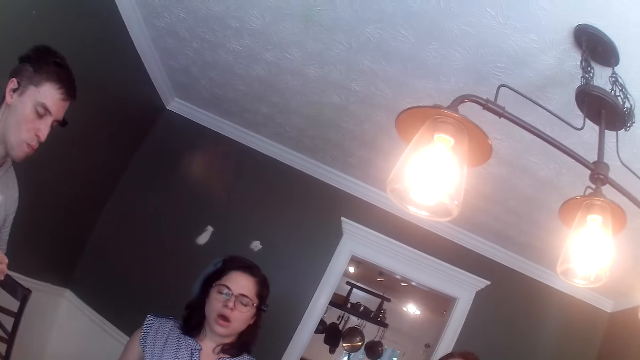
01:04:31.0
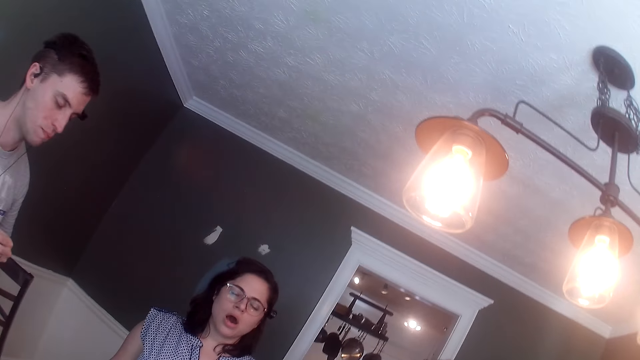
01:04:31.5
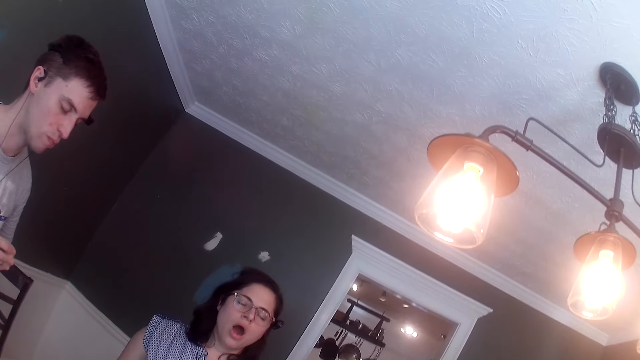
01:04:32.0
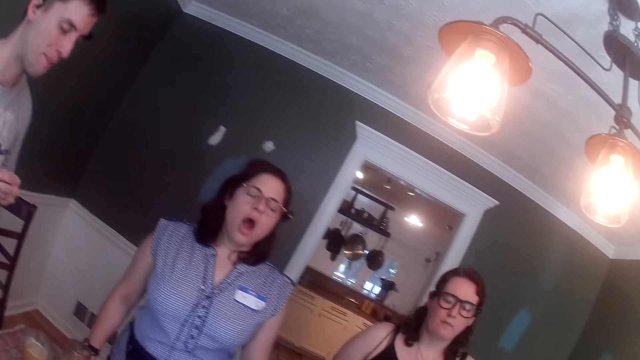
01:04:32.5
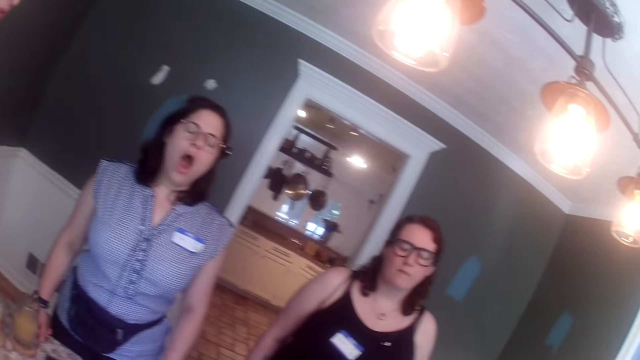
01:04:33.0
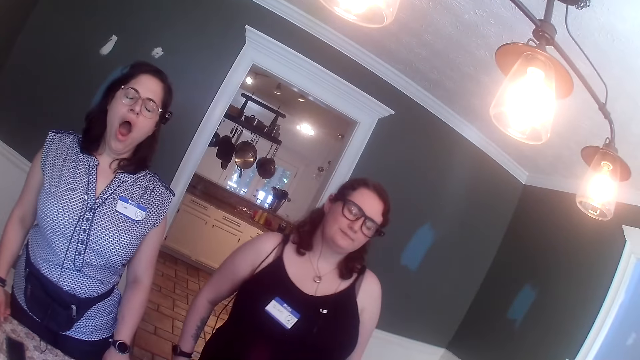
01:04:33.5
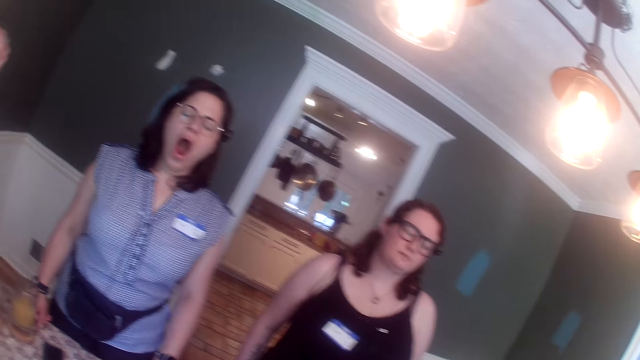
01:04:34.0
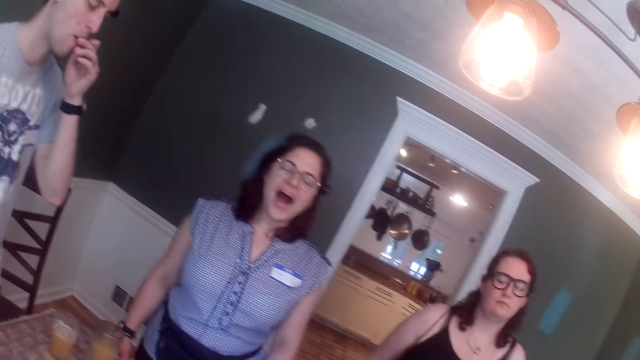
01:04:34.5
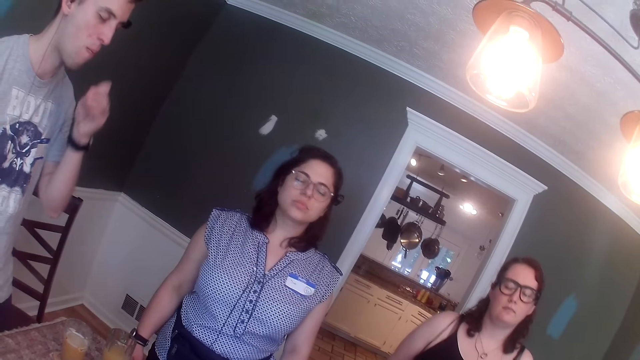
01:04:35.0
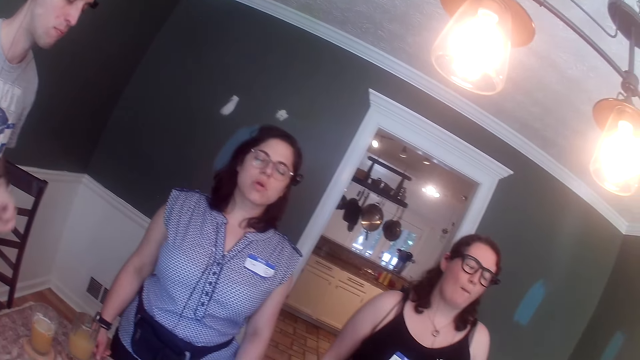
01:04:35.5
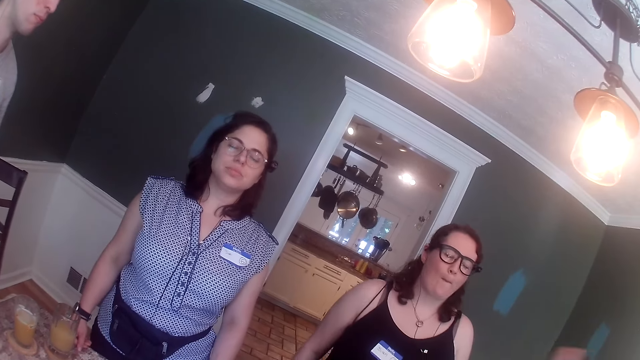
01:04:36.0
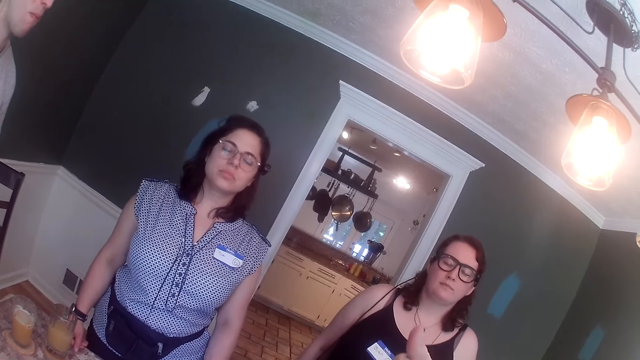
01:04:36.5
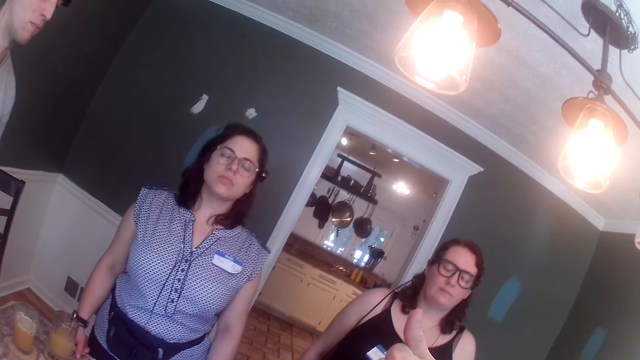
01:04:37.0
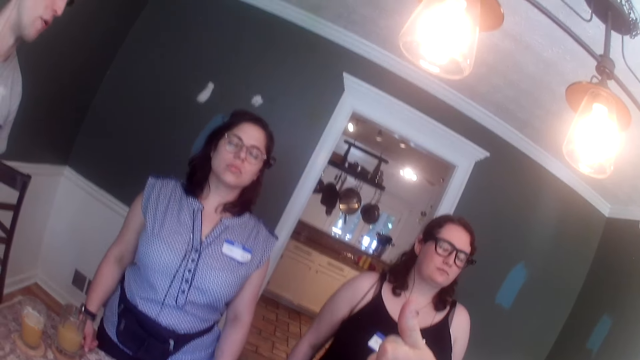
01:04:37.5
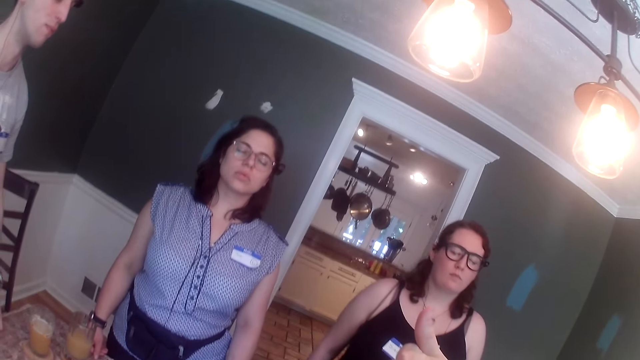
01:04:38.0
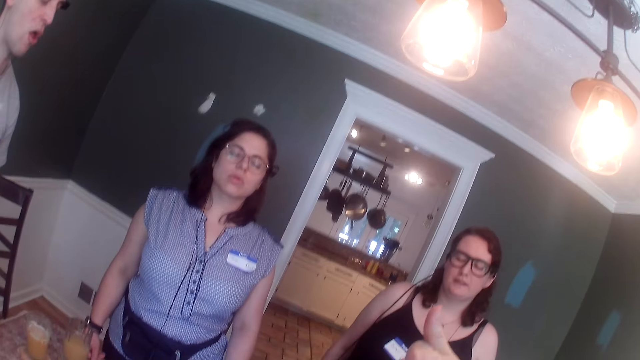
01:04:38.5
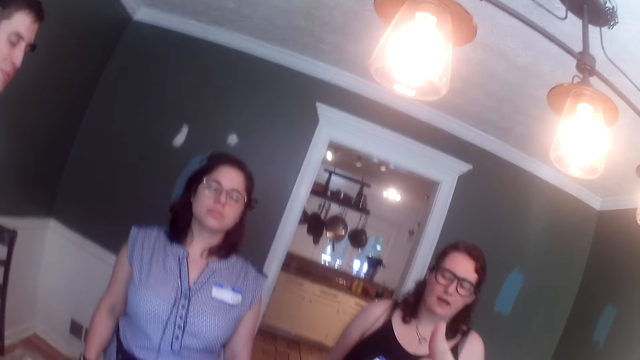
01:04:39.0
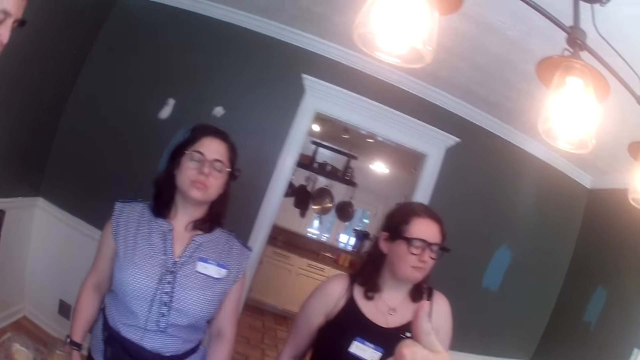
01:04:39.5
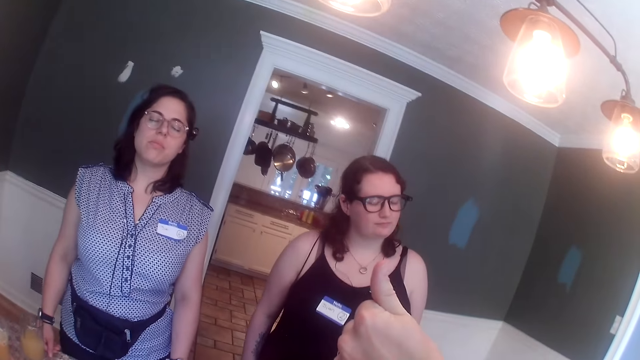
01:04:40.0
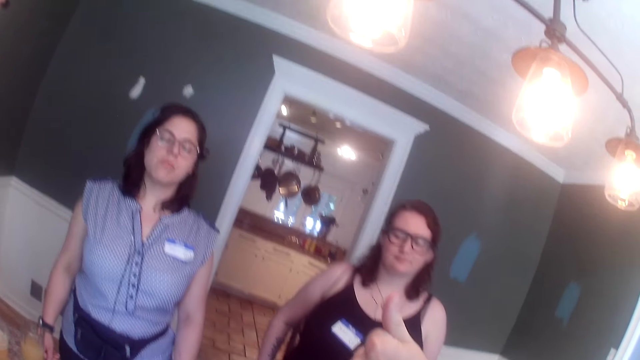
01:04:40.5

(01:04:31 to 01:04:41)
A man dances. The man eats flakes in his left hand. Another man puts his thumb up and converses with a group of people.

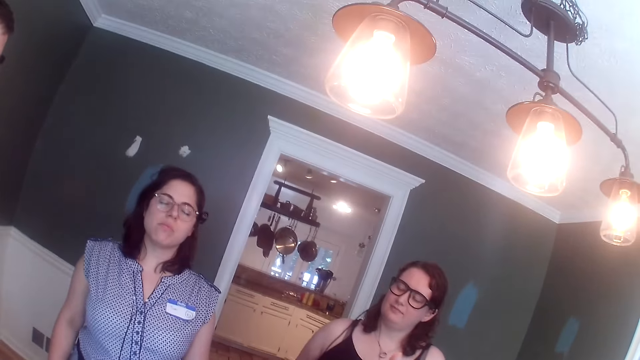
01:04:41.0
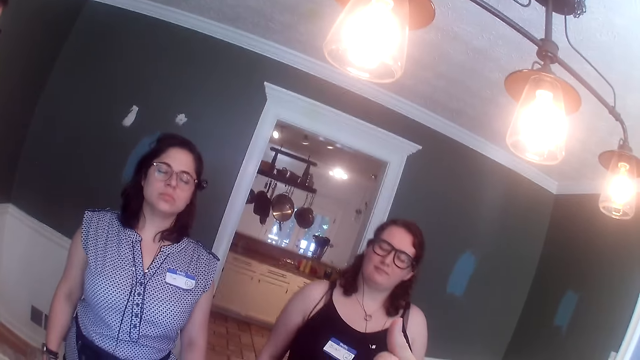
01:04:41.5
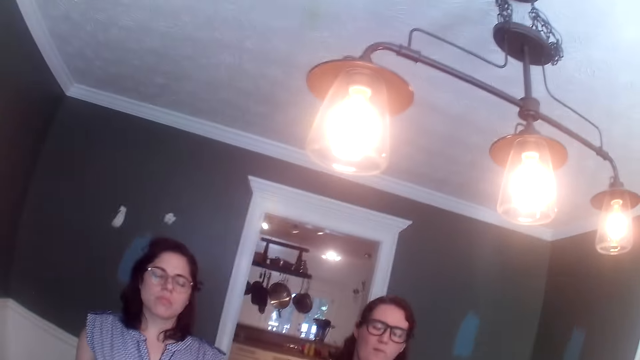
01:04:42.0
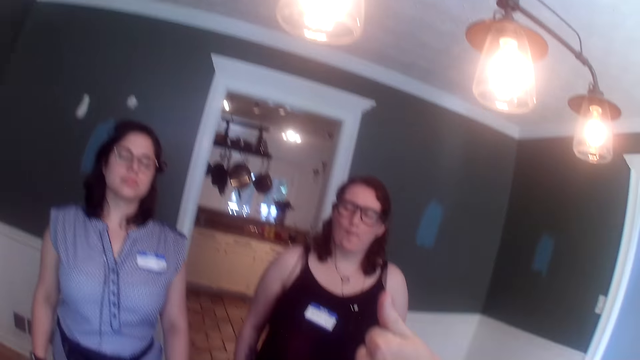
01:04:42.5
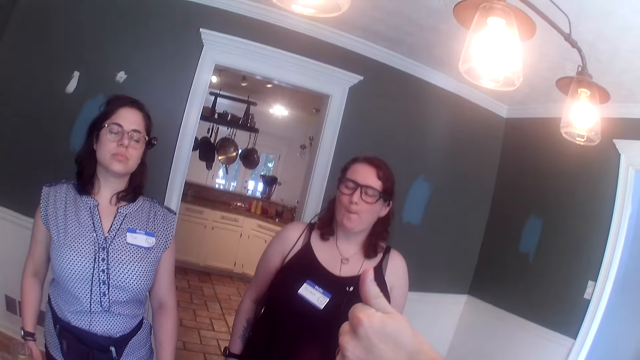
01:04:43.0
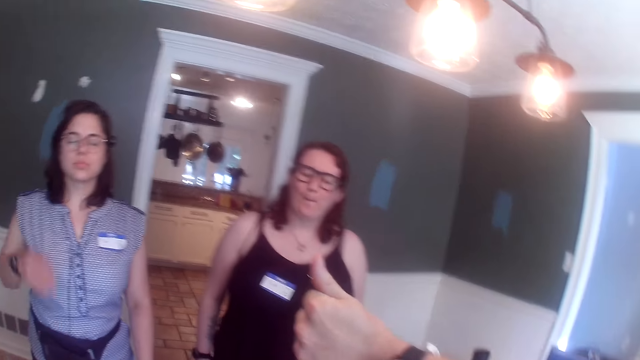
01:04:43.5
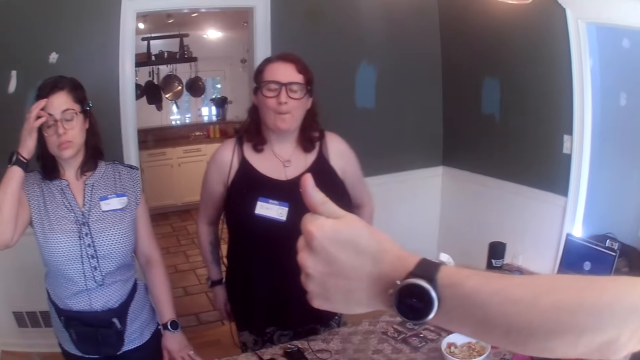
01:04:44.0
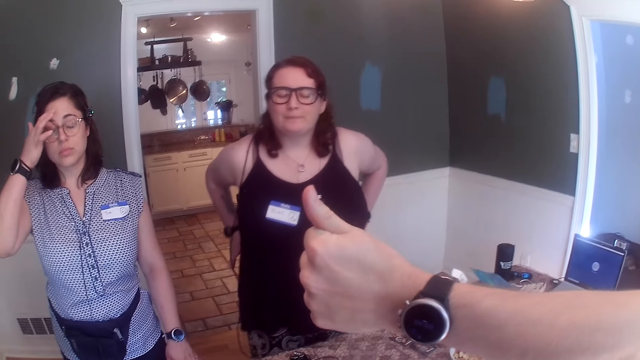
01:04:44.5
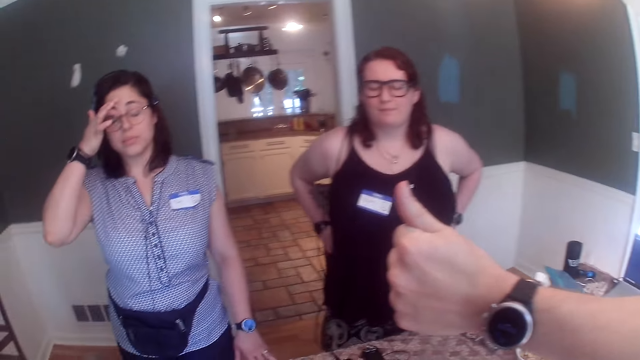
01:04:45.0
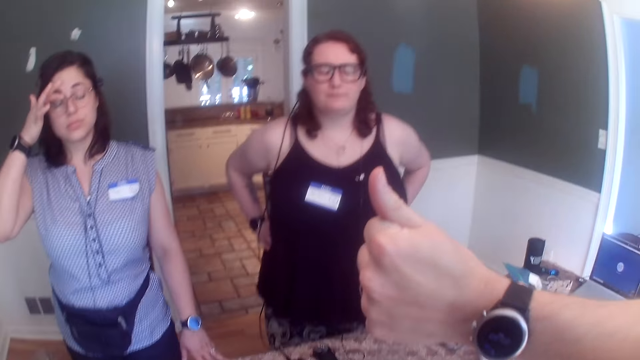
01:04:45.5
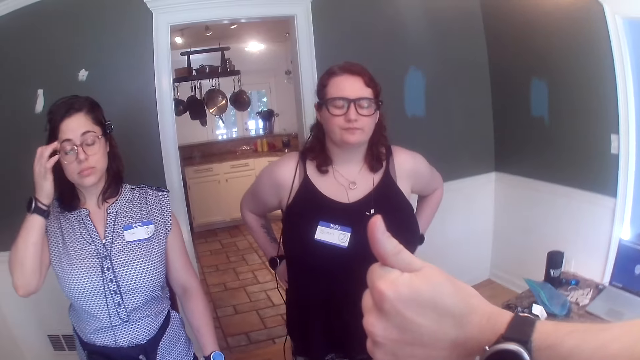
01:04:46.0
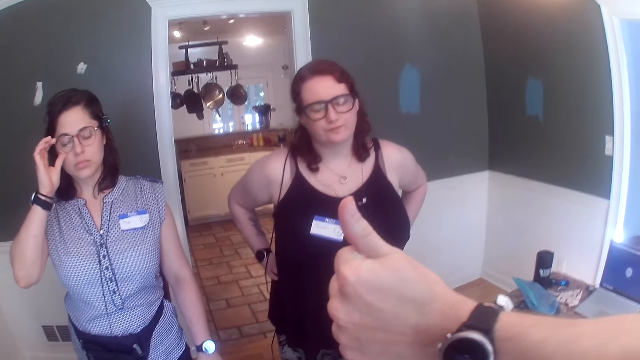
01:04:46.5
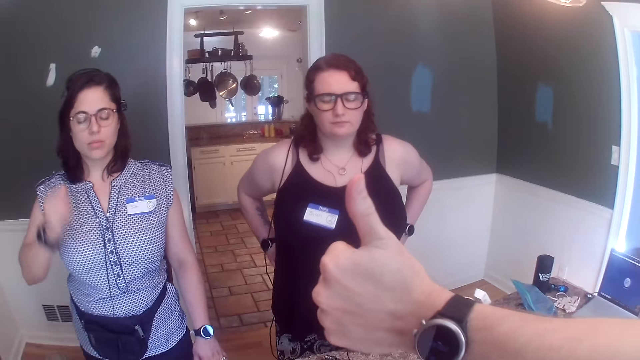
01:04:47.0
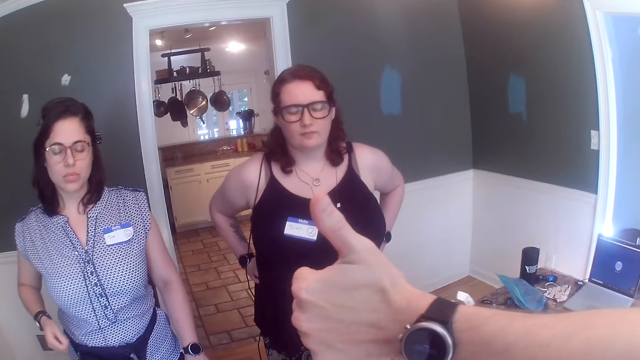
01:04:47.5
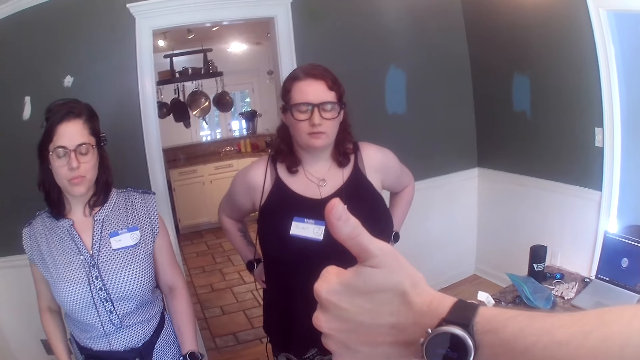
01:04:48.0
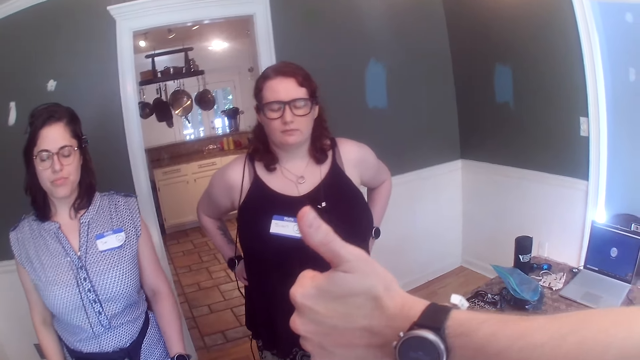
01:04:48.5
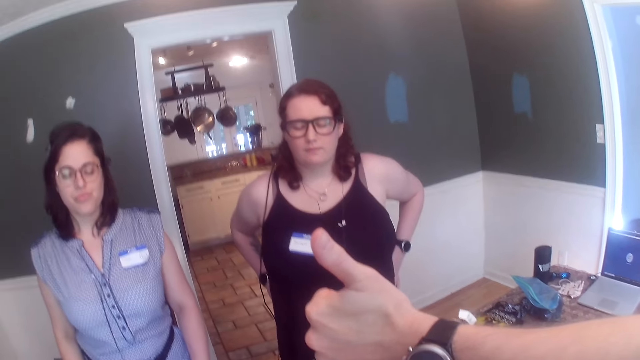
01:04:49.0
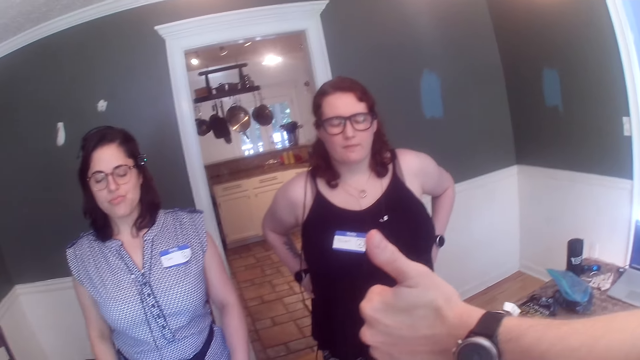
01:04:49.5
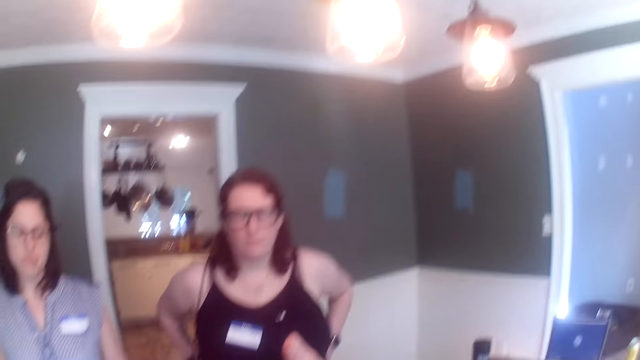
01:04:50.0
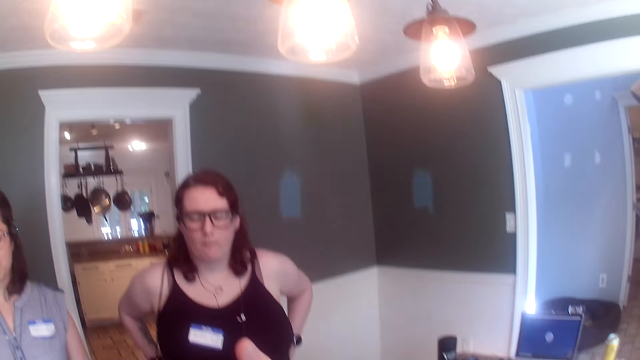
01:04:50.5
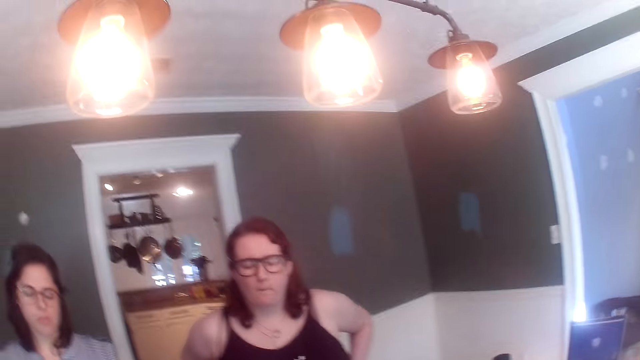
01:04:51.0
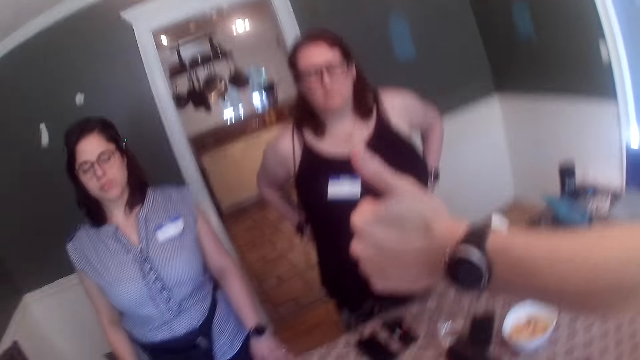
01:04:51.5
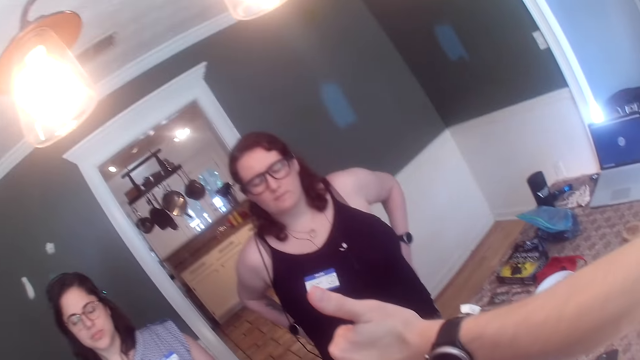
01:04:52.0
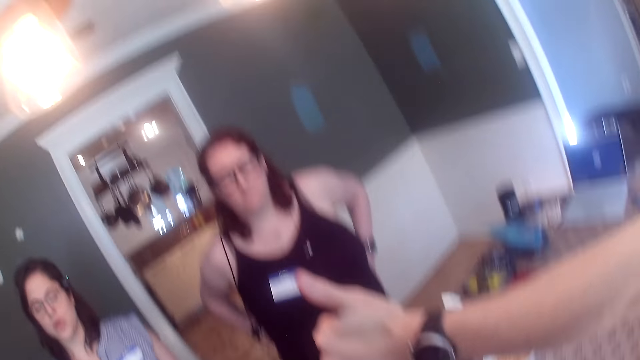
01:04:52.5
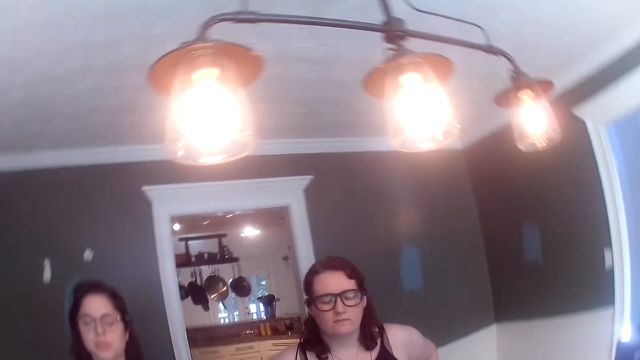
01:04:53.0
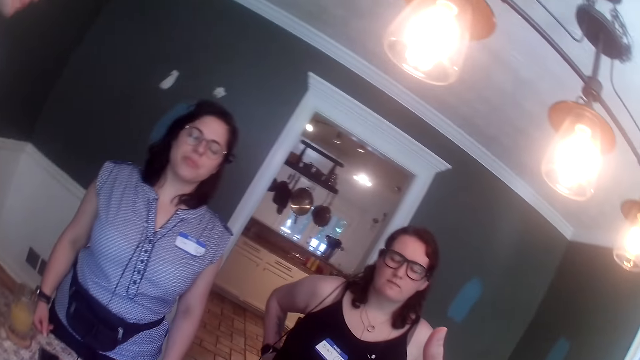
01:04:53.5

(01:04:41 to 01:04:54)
A man raises his left hand thumb. A lady scratches her eye. The lady adjusts her glasses with her right hand. Another lady puts her hands on her waist. The man puts his thumb up.
